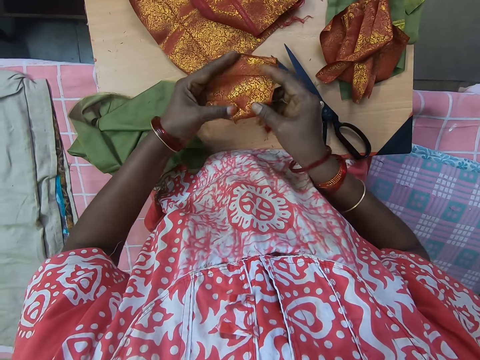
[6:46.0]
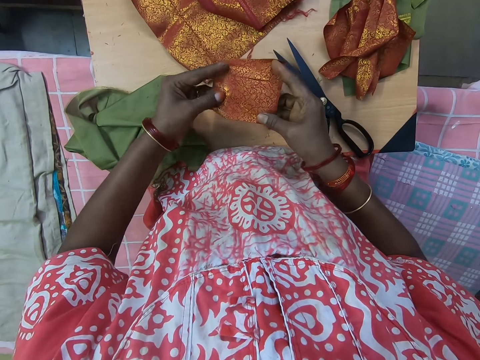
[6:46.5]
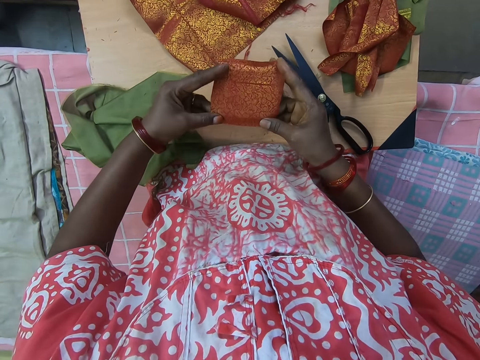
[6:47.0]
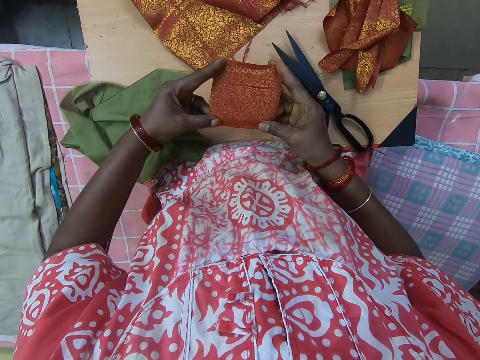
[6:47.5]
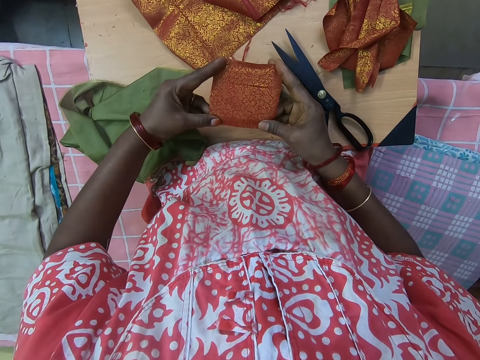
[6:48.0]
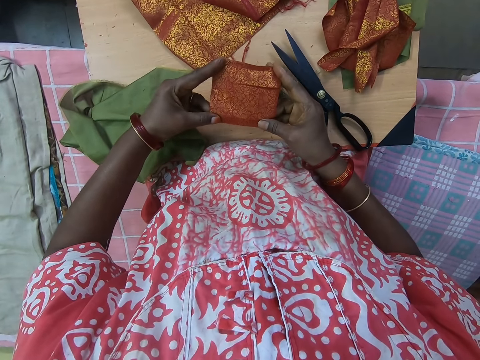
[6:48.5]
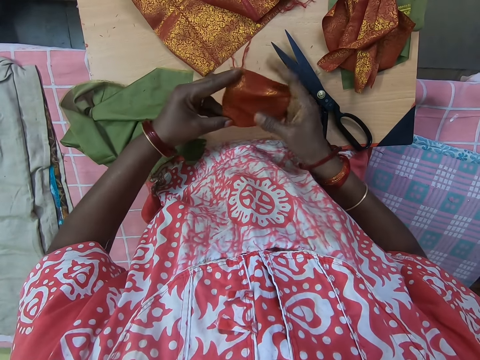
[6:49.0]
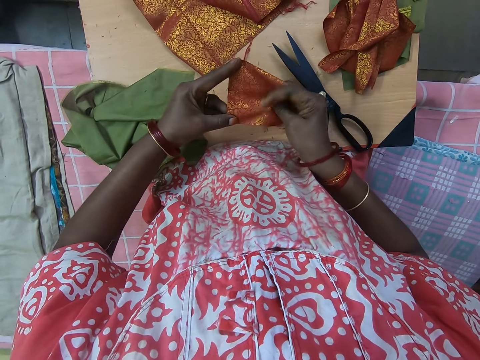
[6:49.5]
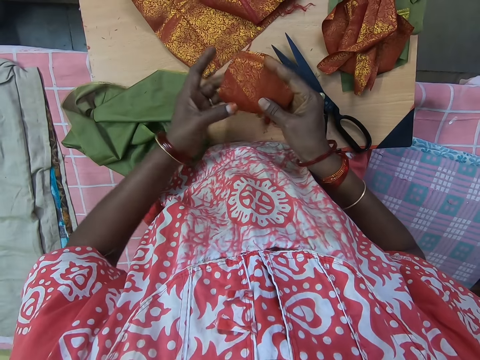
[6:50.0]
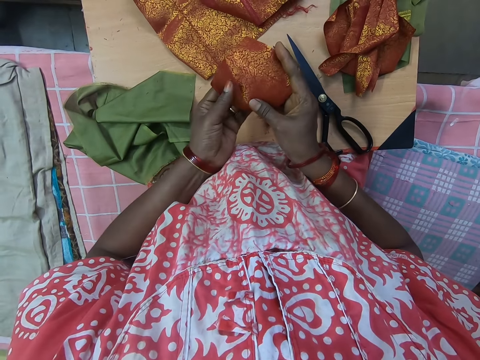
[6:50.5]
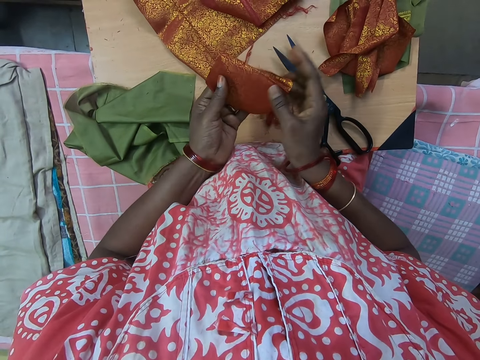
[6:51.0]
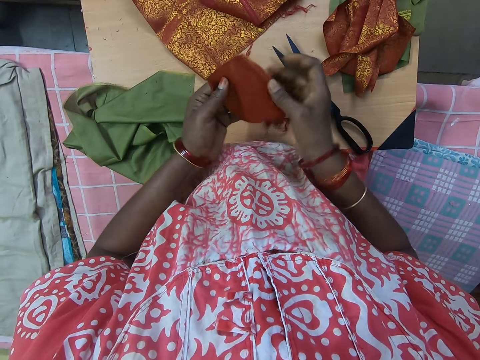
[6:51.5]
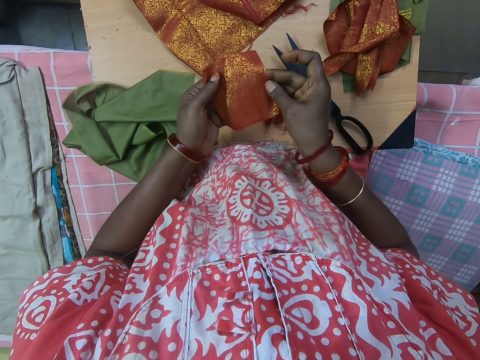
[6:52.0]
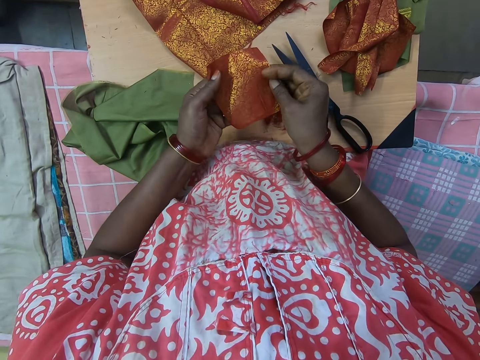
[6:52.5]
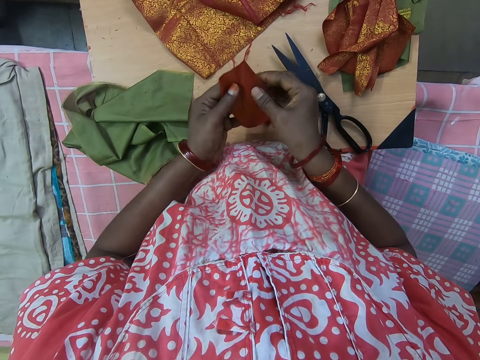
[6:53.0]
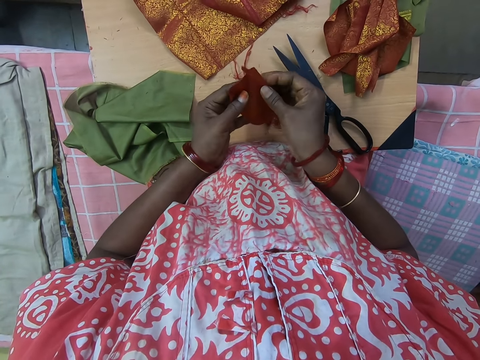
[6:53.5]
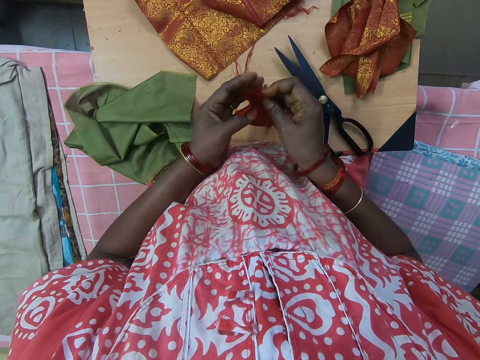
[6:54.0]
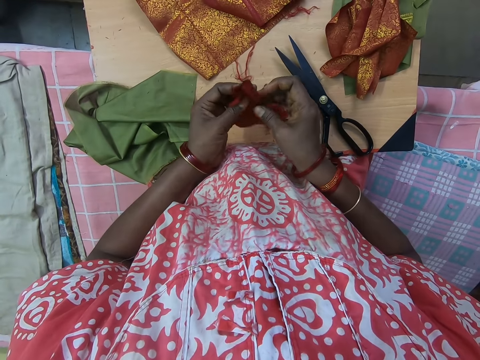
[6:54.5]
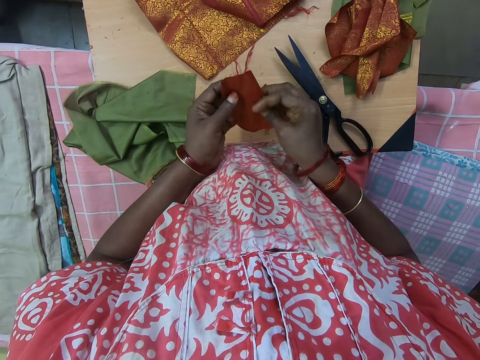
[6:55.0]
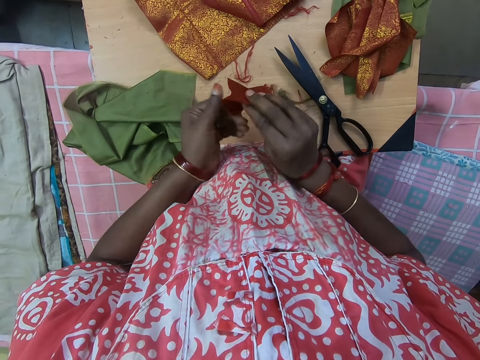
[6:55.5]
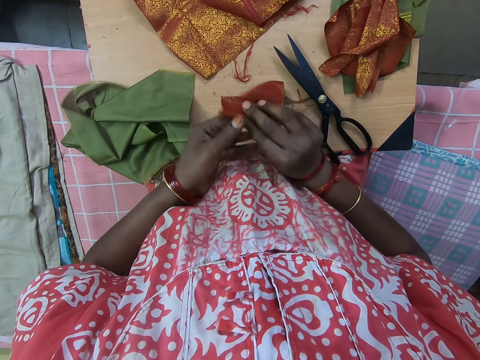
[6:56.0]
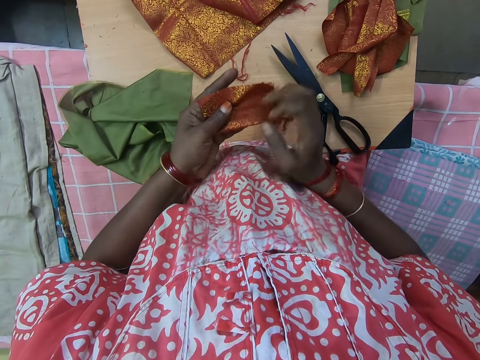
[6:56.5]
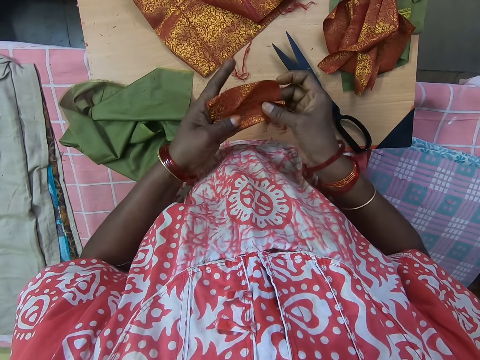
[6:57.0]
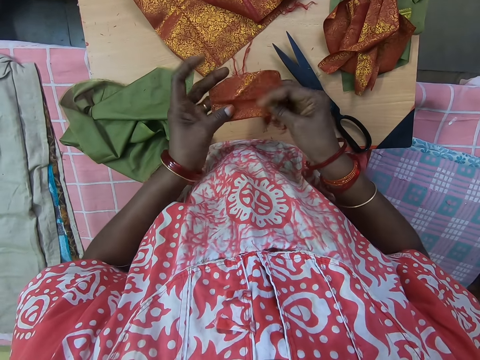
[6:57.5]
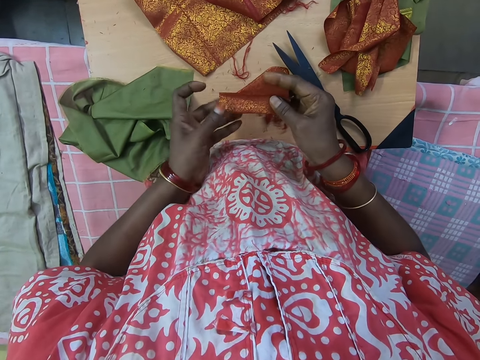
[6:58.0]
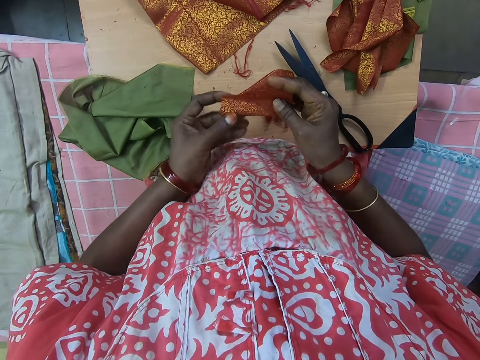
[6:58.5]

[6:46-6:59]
The camera wearer adjusts the fabric with both hands. They look at the piece of cloth. They fold the piece of cloth.

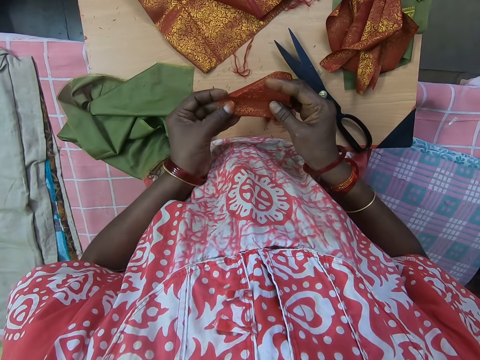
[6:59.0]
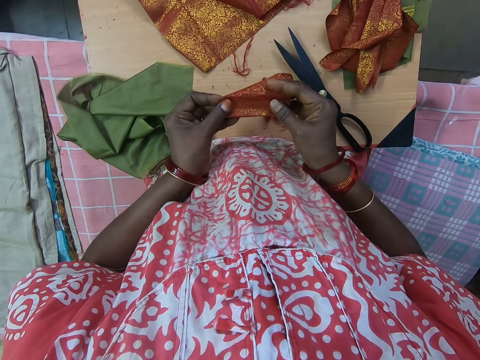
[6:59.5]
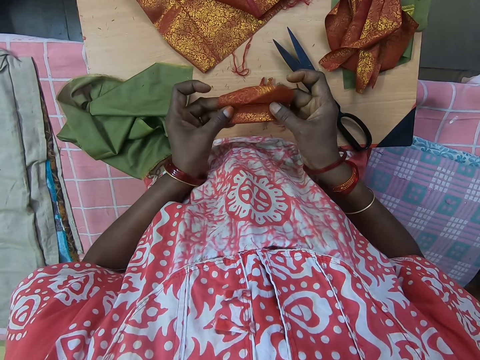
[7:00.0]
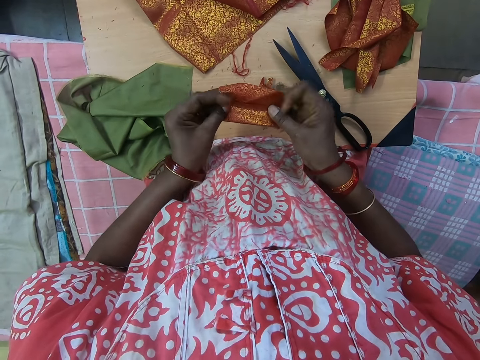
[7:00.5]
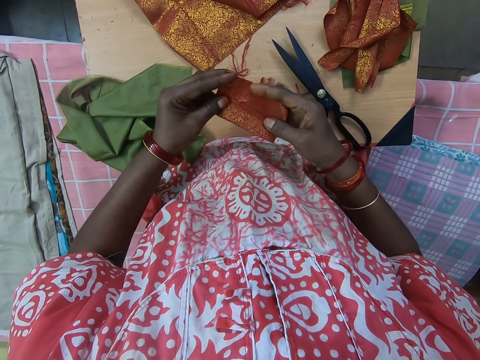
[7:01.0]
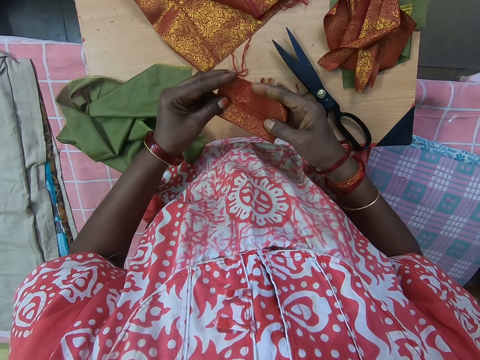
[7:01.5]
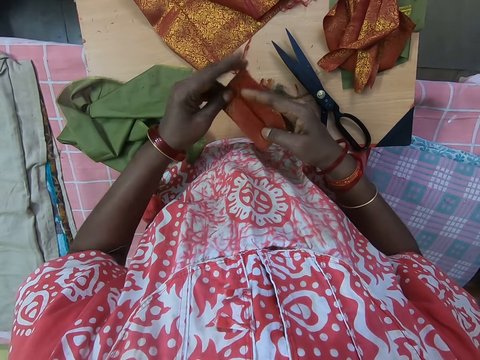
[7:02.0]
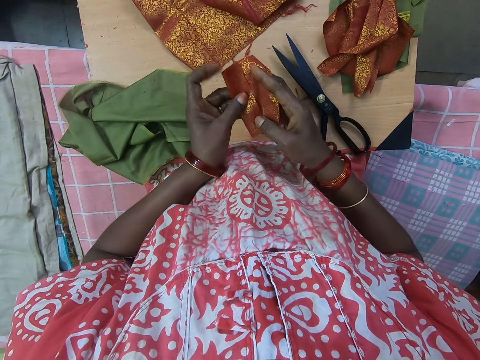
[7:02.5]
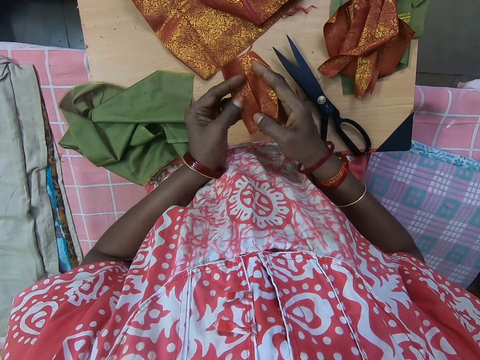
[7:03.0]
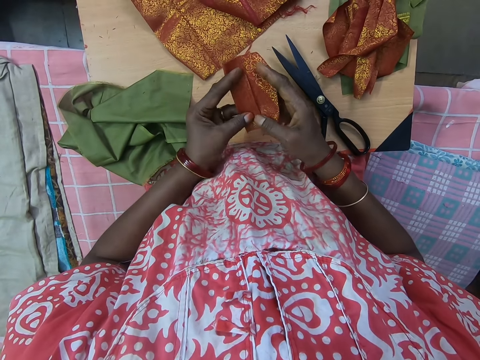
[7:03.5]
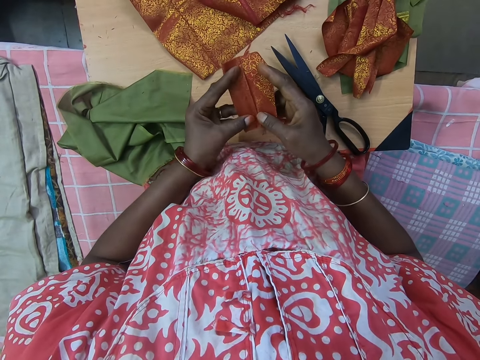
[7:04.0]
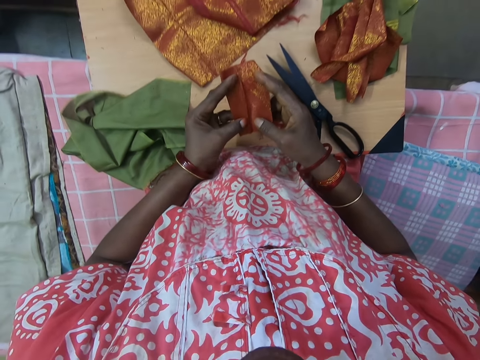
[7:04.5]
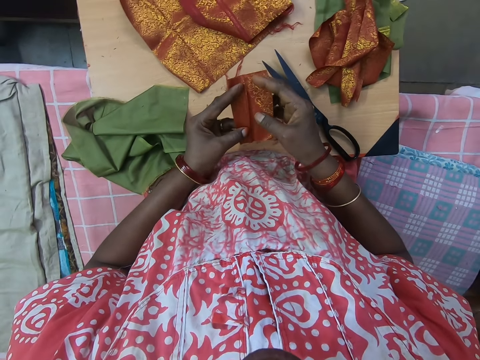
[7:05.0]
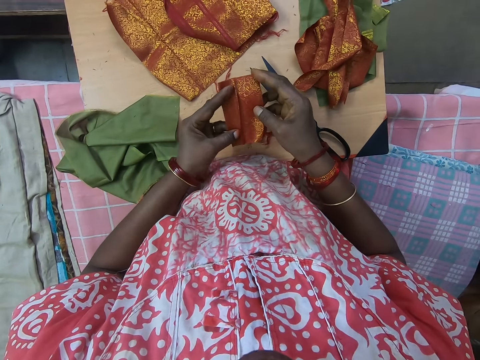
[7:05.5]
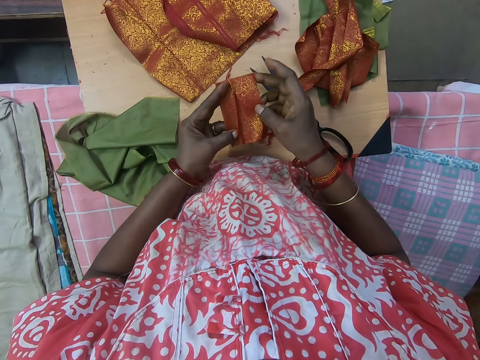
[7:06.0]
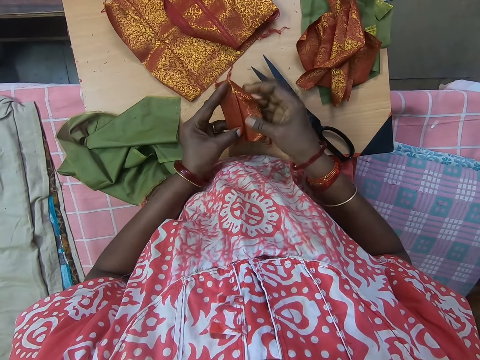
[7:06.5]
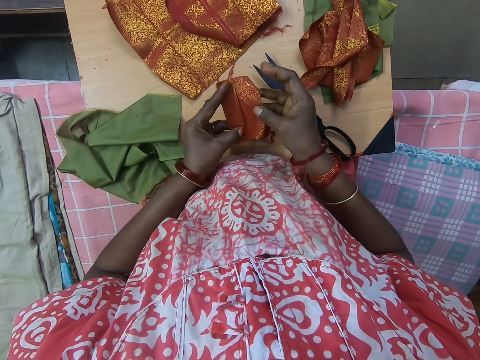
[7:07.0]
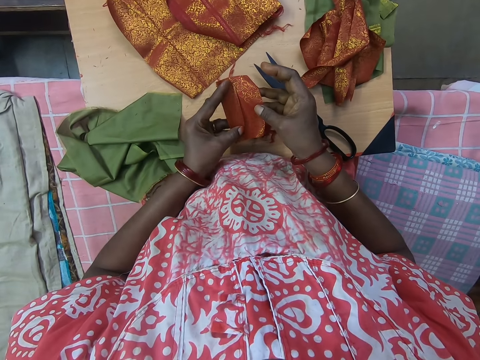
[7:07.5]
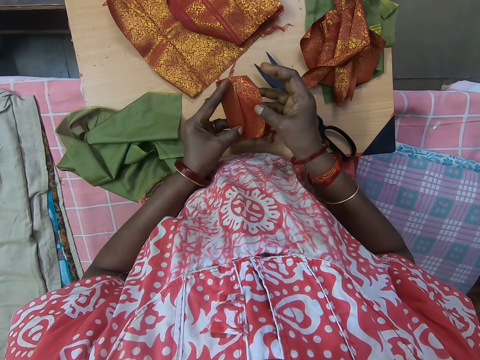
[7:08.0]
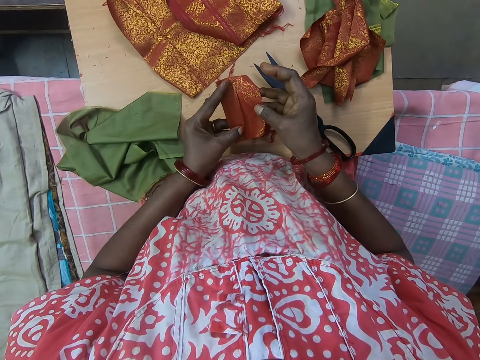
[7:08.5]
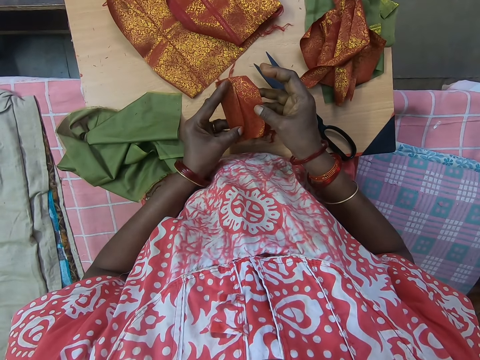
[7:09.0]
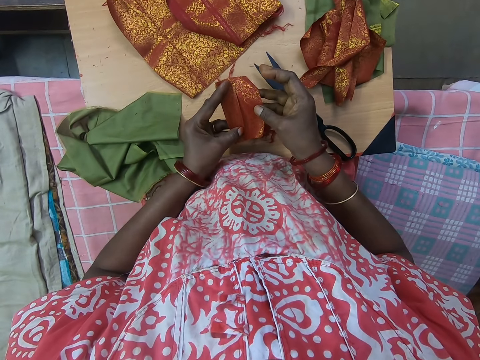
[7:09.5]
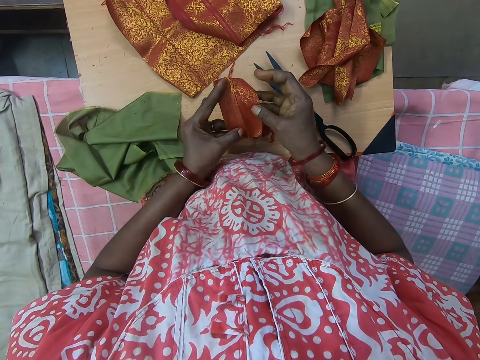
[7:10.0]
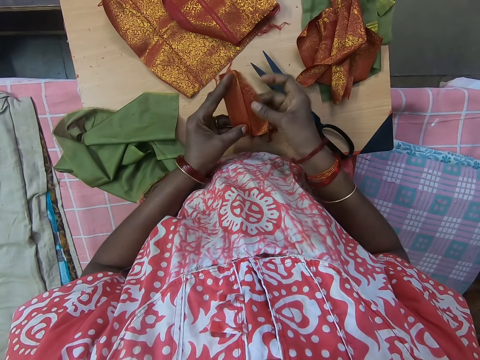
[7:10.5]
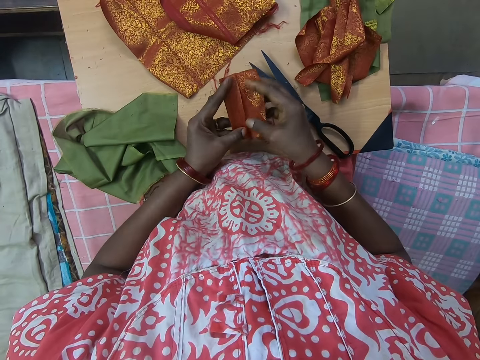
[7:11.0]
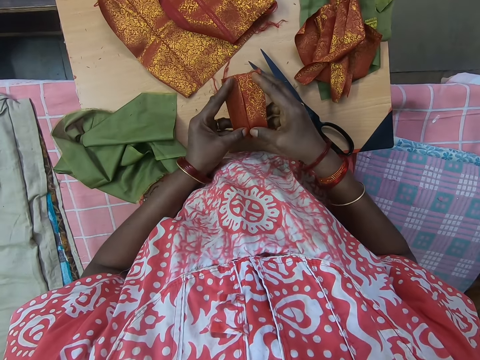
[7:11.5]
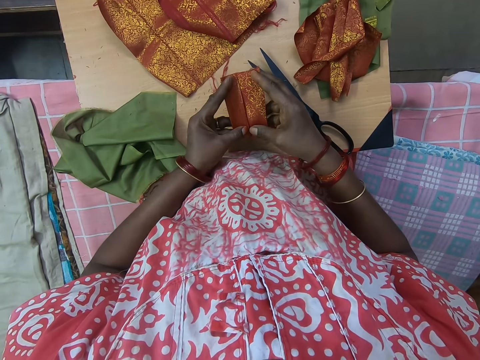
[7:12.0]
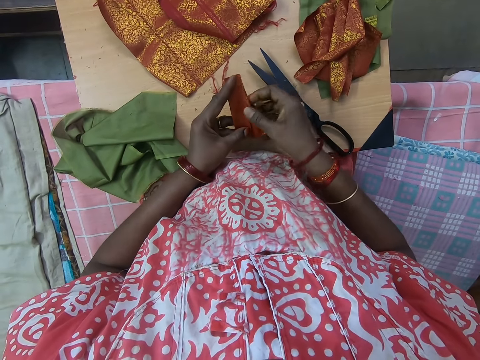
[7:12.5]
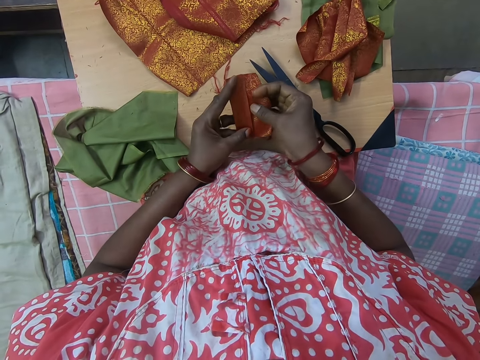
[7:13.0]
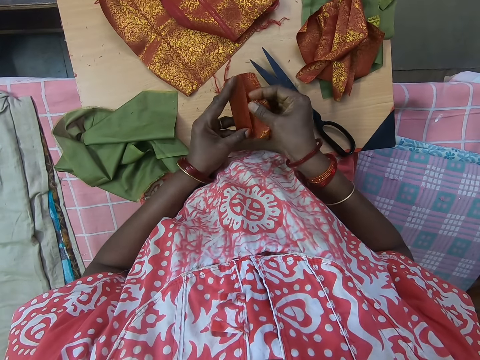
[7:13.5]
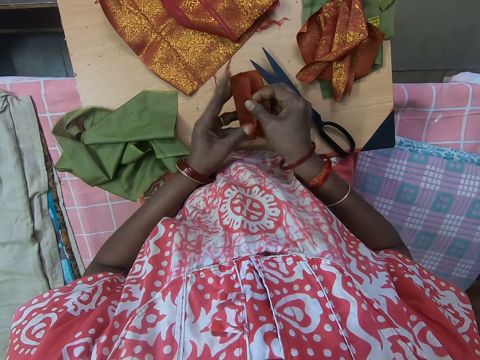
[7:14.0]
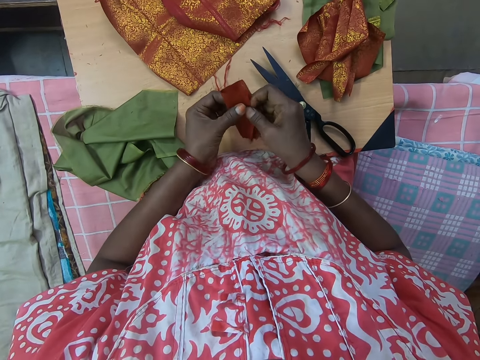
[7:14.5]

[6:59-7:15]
The camera wearer looks at the piece of cloth.
